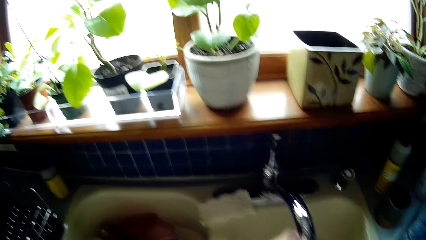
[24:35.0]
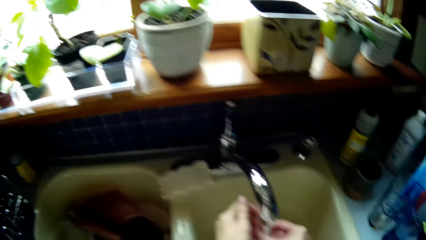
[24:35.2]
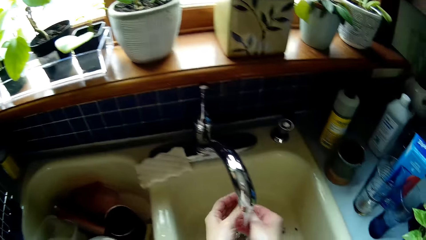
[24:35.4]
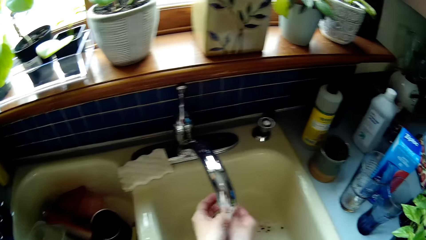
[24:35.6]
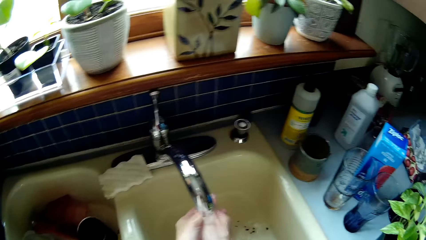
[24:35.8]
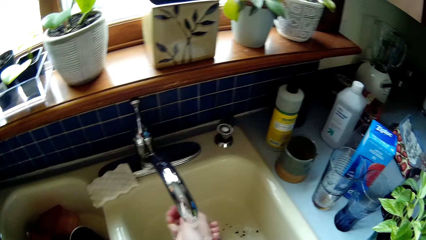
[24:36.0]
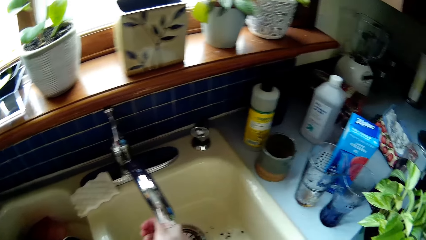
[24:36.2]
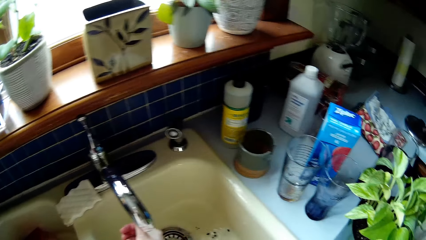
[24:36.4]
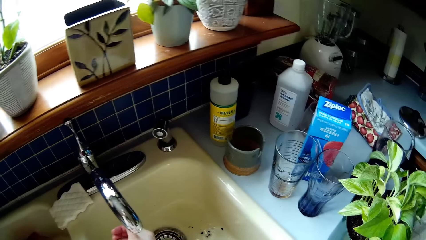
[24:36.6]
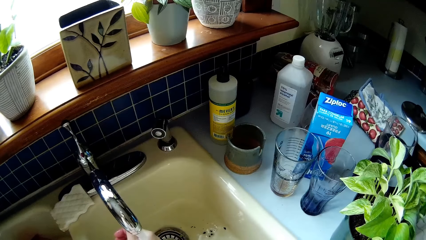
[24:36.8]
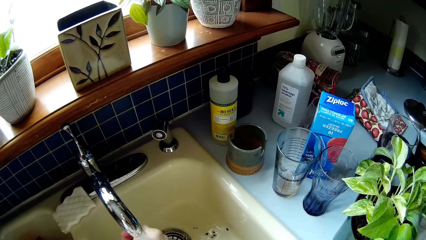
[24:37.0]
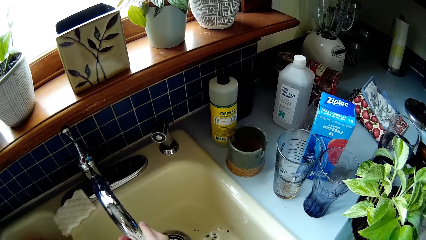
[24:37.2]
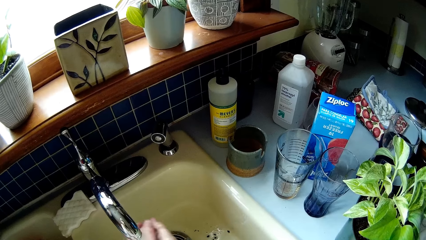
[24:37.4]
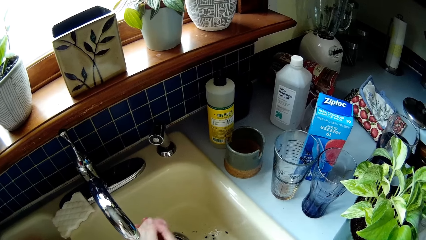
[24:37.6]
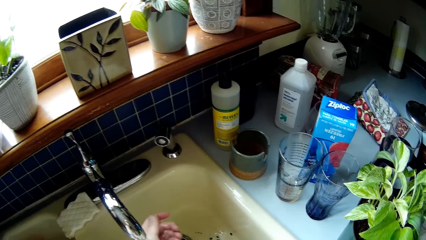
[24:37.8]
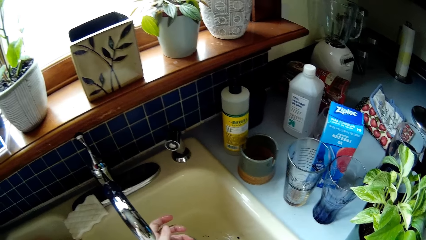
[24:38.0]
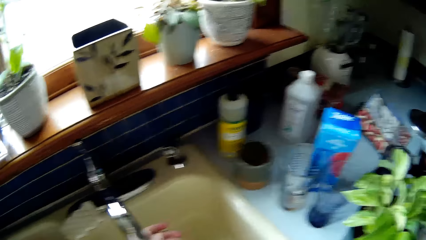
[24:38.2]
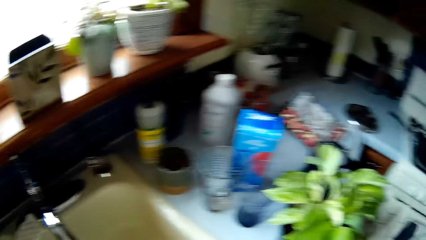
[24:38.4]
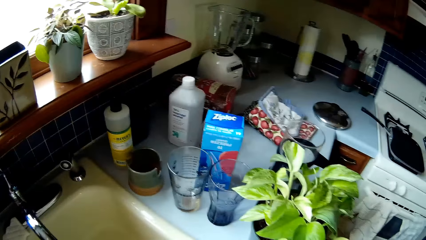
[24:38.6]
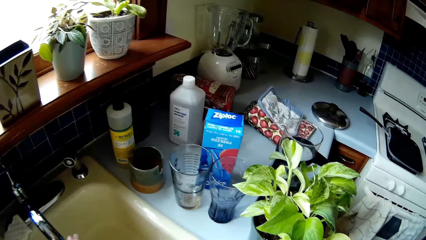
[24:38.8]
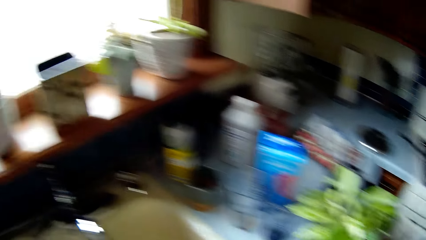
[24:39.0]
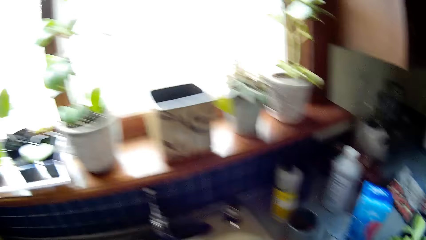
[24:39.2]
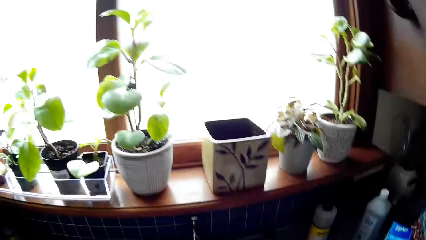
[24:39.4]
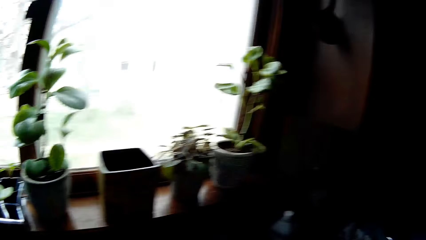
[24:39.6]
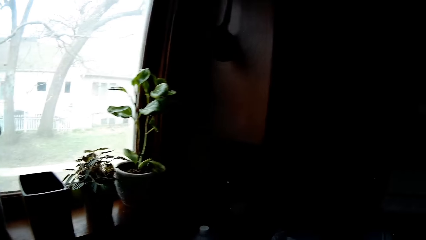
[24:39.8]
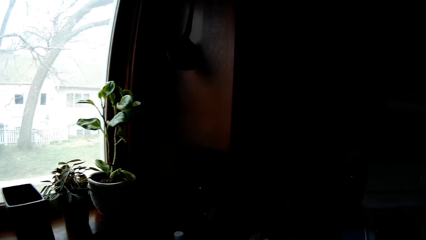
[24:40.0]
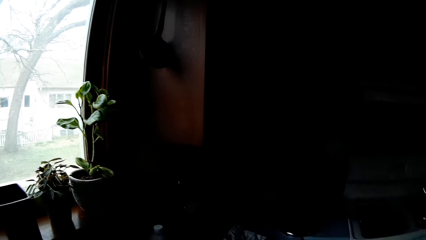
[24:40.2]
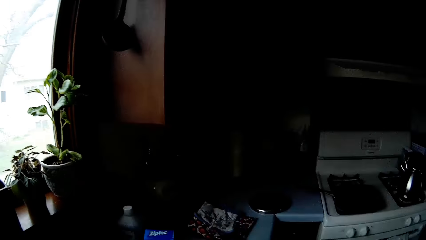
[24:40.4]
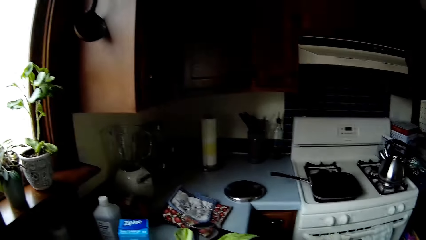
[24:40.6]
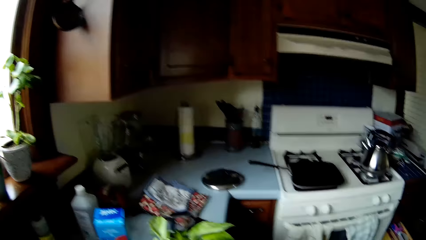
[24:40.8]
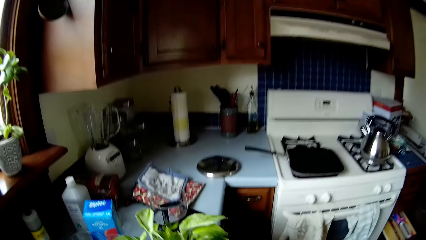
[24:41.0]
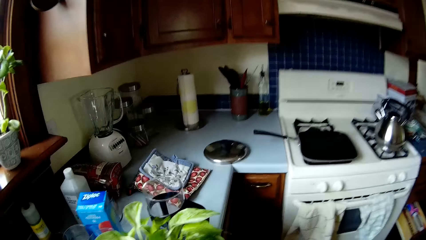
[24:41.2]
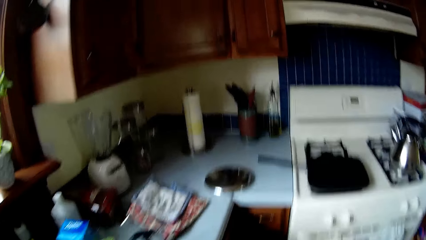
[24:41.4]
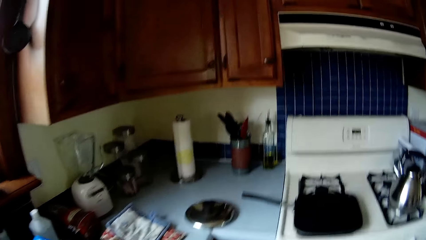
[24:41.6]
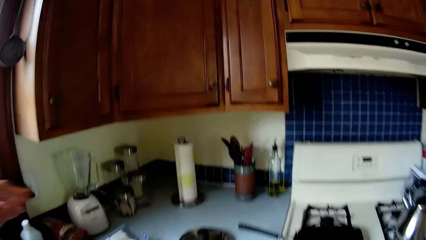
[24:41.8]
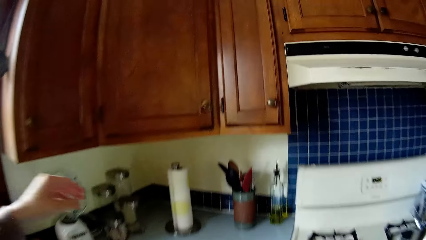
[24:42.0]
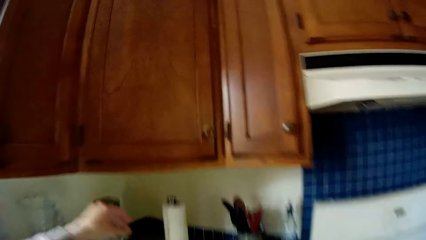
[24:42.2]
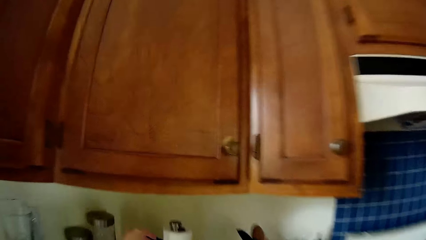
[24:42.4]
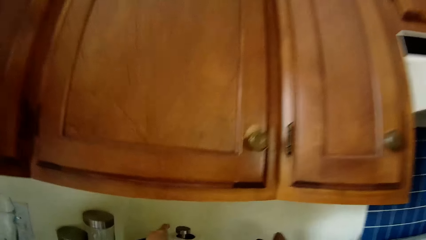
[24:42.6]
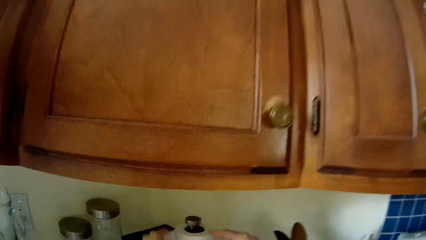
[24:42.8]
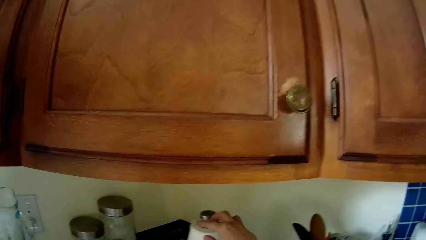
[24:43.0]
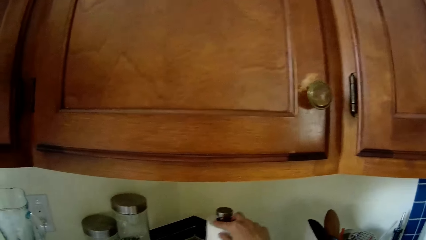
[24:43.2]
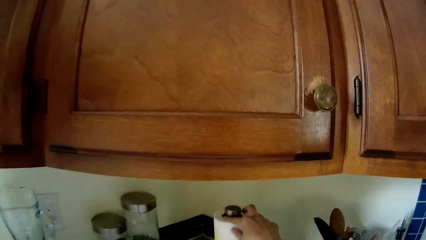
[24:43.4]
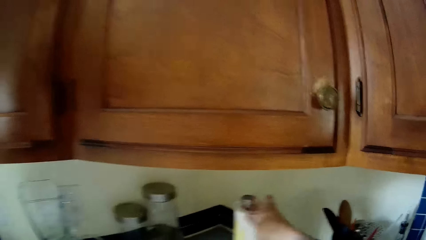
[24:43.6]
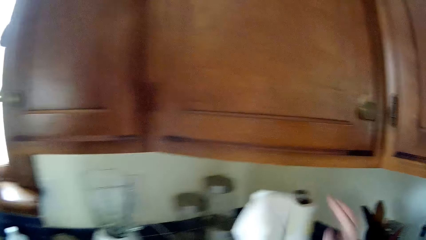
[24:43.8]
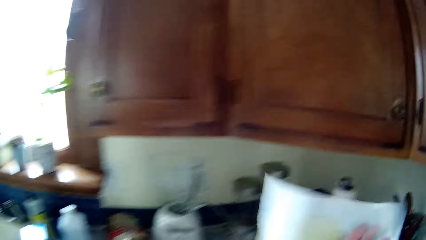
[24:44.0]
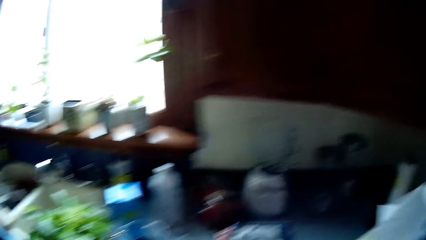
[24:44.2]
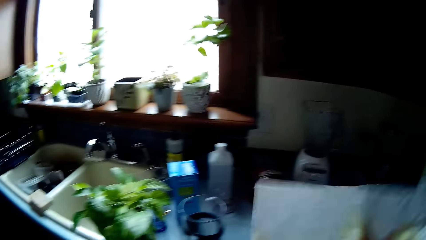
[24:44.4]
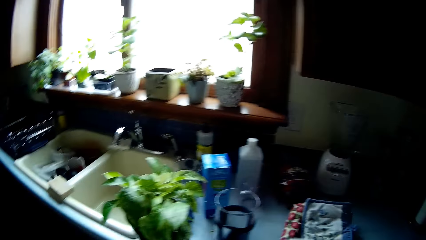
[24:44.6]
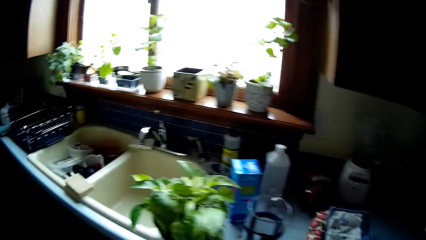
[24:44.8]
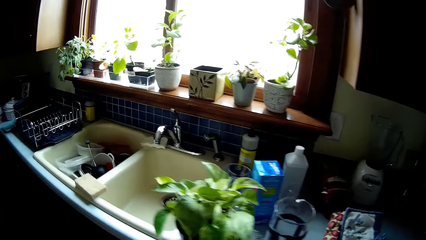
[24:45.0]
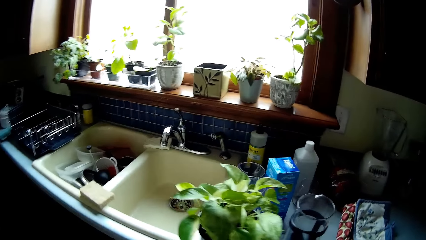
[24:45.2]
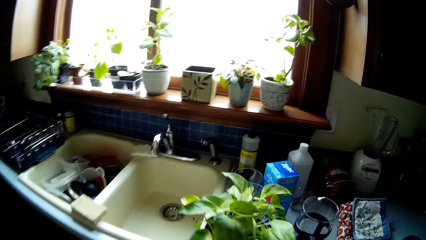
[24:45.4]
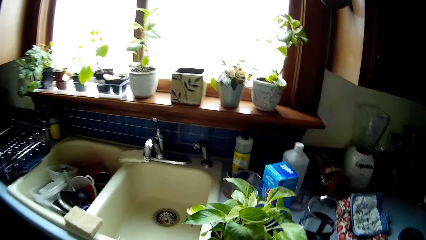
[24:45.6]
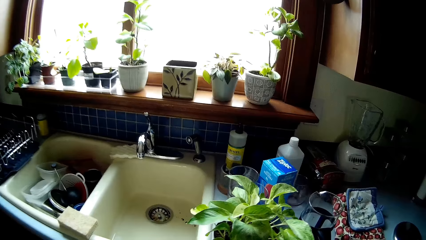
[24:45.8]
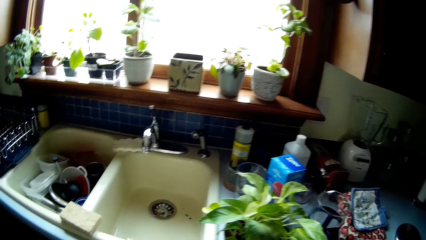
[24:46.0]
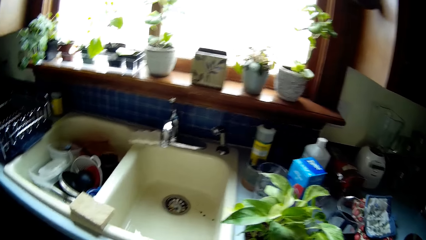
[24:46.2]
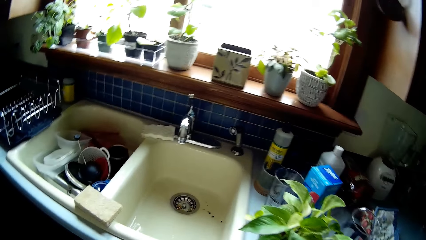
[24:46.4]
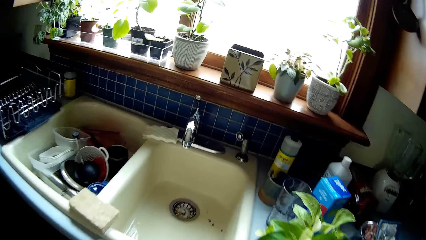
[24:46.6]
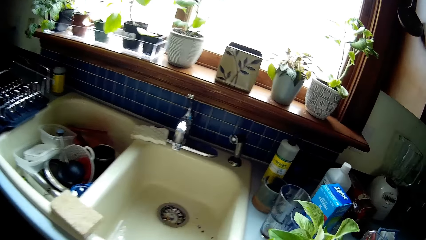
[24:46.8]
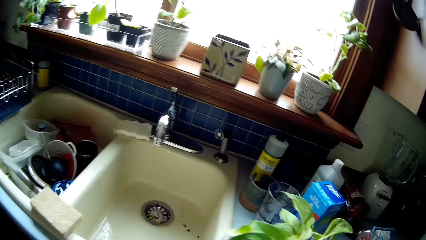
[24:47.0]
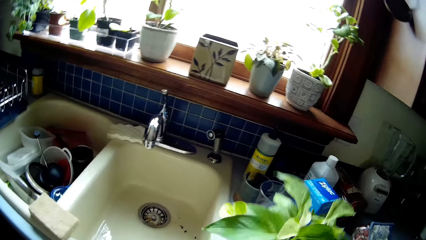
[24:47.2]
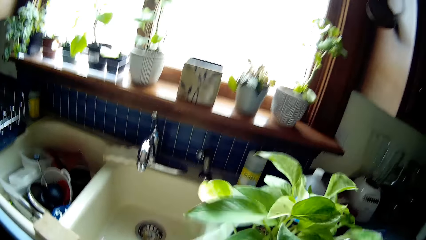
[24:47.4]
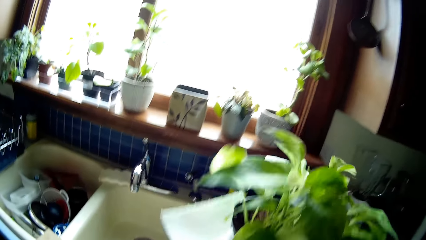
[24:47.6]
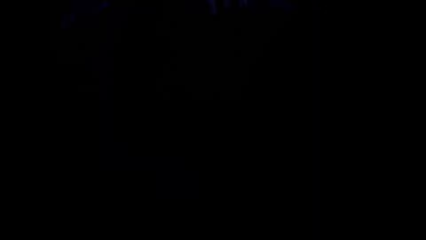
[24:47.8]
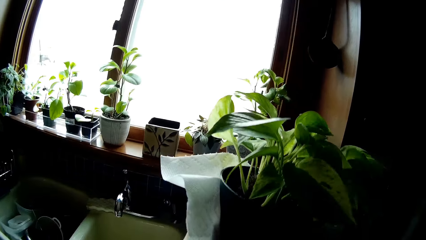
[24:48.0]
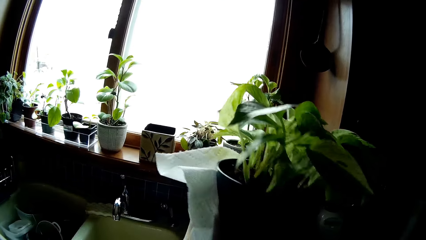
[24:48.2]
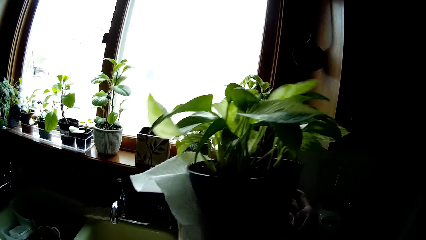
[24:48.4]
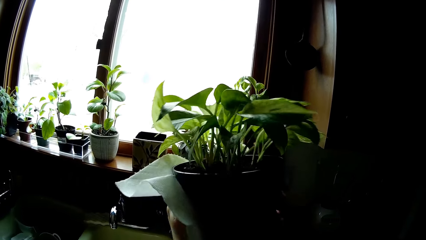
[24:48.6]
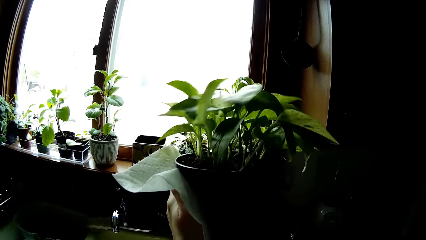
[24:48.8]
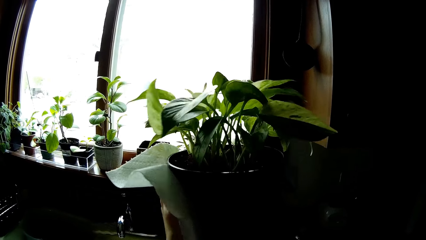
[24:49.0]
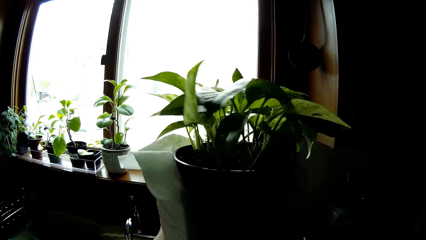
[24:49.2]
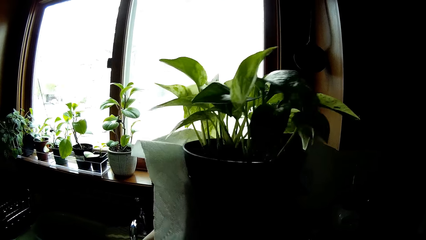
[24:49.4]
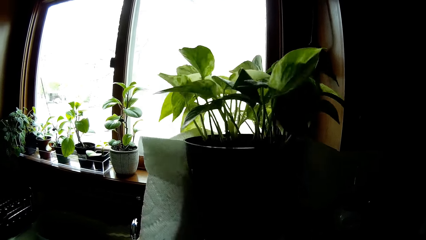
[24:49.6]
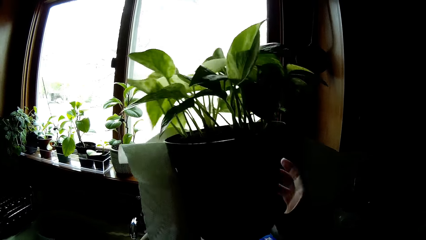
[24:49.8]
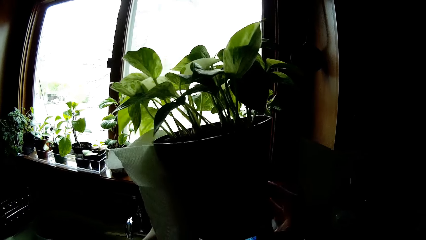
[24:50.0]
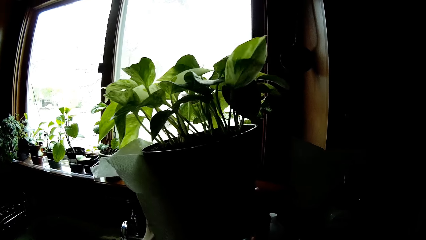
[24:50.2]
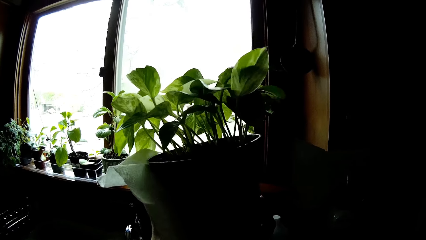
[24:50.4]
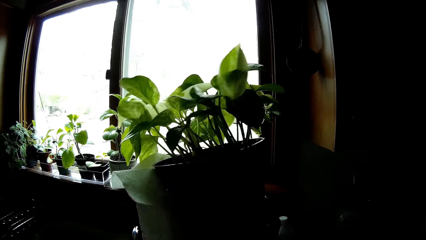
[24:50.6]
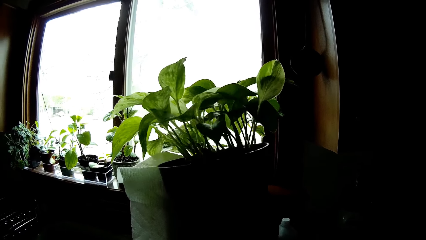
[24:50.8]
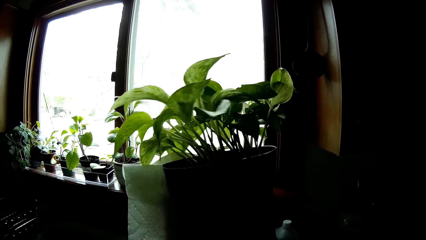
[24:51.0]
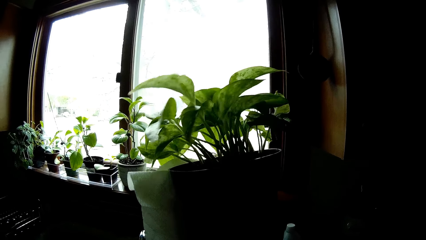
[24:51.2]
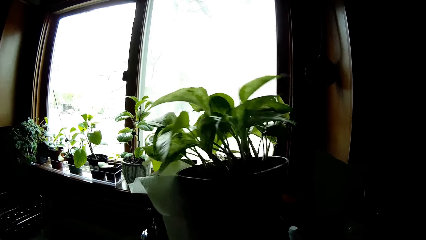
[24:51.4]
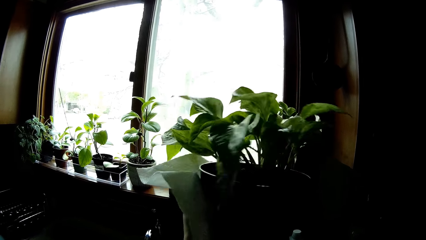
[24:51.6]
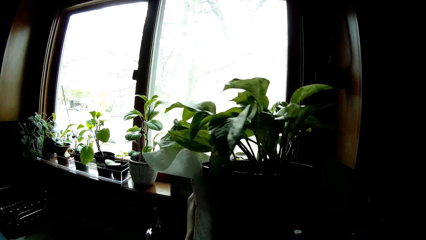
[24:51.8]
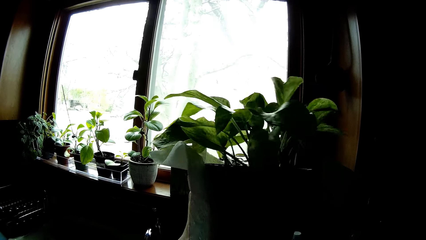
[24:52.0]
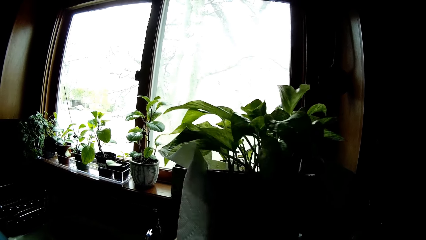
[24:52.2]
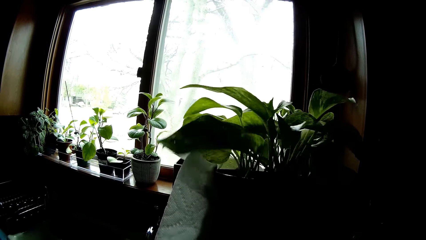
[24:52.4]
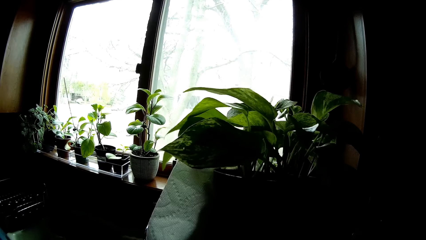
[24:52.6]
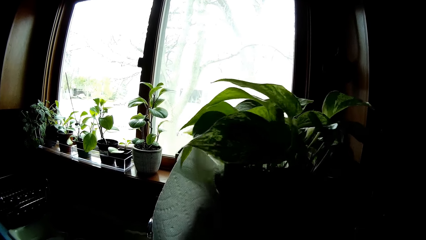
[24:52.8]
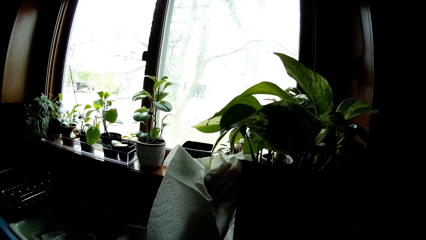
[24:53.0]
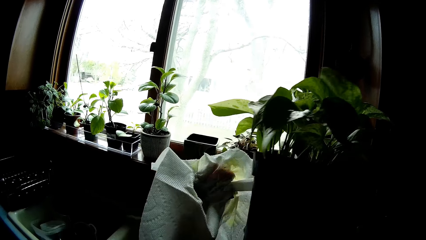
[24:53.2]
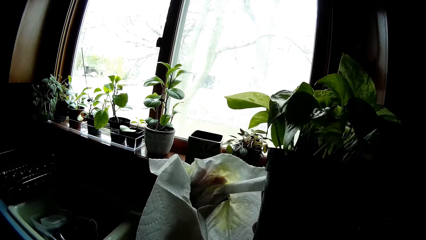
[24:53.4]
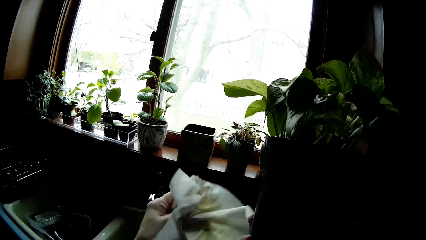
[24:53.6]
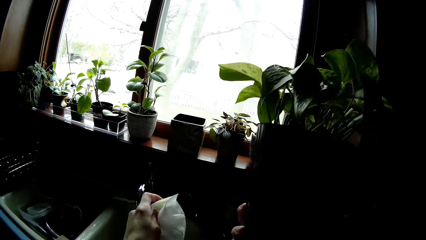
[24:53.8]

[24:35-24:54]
The camera wearer washes her hands with water from the tap on the sink. She looks around the kitchen and walks around the kitchen. She cuts out a piece of kitchen roll on the kitchen counter with both hands. She picks up the wipes. She uses the wipes to dry her hands. She picks up a potted plant. She wipes the body of the flowerpot with the piece of kitchen roll with her left hand.
